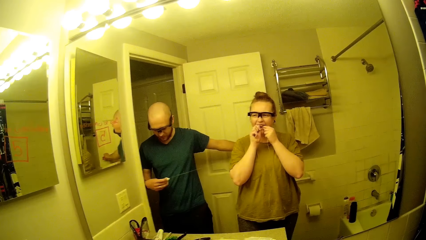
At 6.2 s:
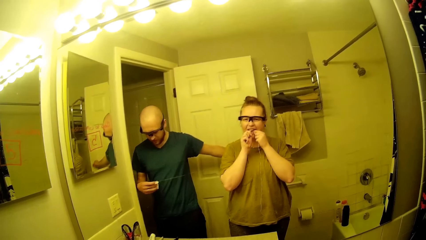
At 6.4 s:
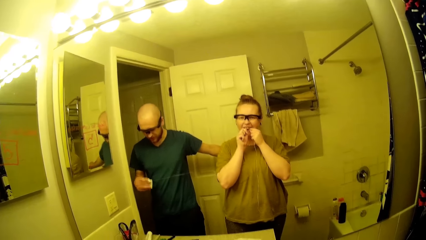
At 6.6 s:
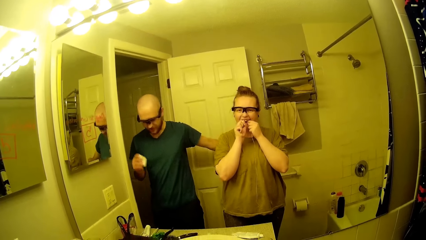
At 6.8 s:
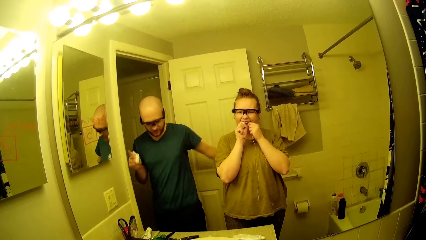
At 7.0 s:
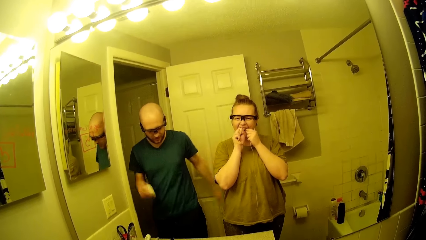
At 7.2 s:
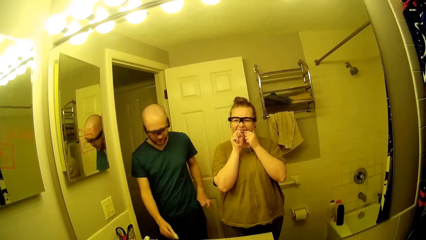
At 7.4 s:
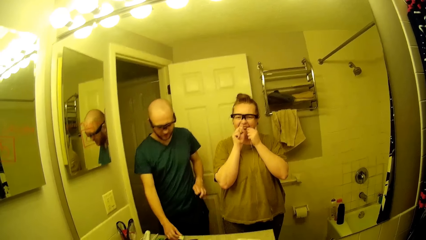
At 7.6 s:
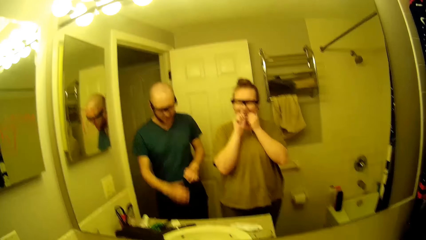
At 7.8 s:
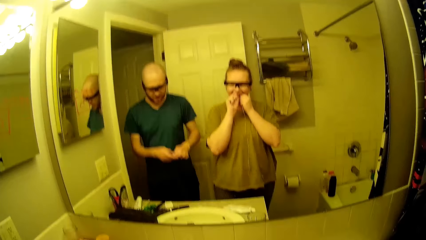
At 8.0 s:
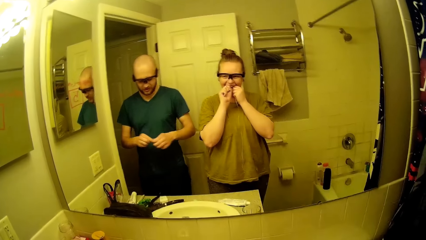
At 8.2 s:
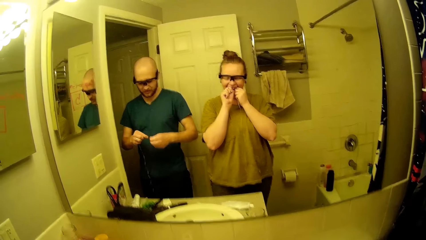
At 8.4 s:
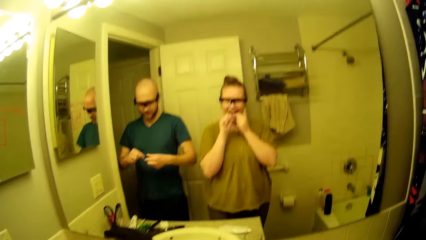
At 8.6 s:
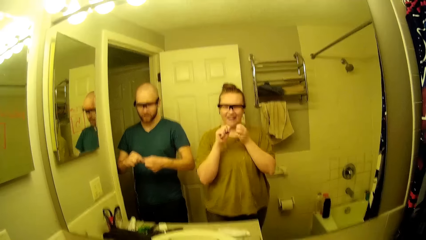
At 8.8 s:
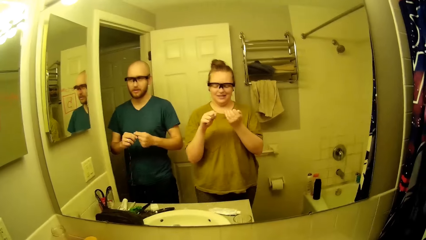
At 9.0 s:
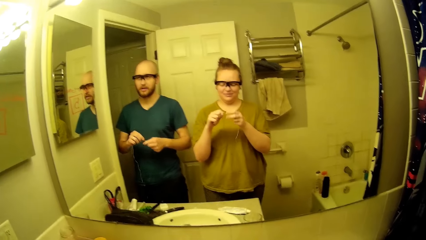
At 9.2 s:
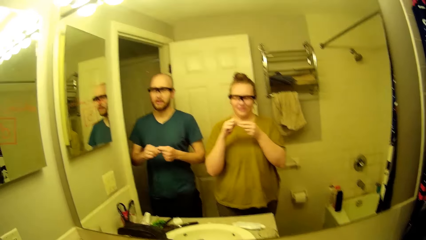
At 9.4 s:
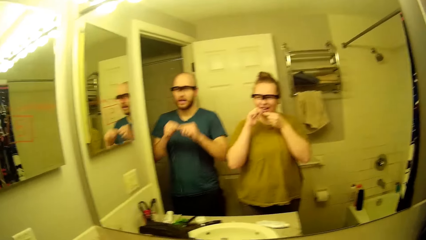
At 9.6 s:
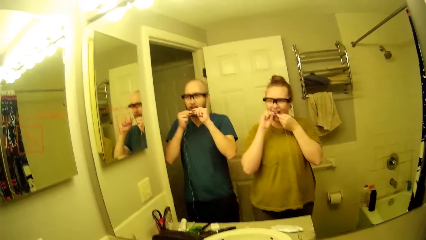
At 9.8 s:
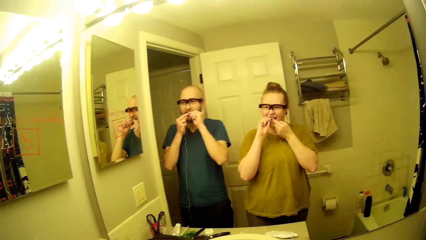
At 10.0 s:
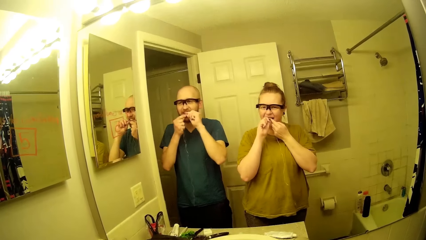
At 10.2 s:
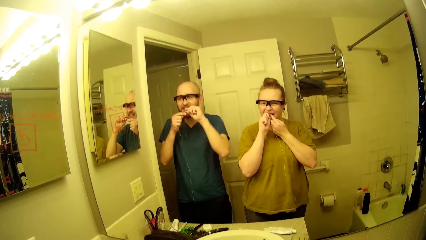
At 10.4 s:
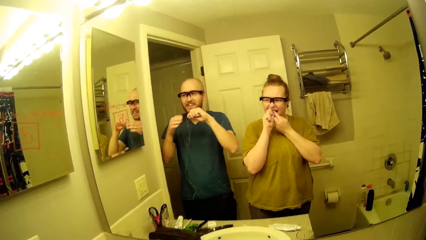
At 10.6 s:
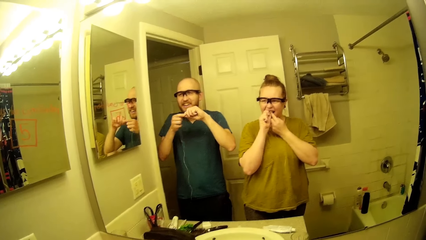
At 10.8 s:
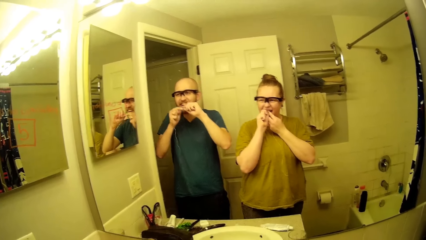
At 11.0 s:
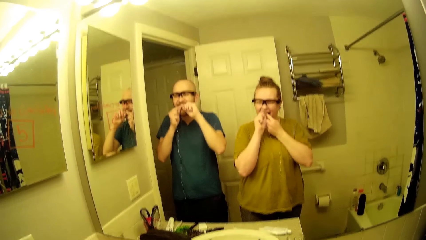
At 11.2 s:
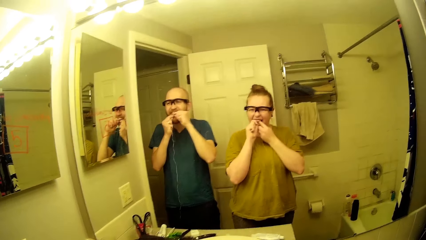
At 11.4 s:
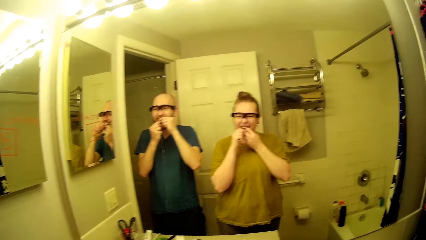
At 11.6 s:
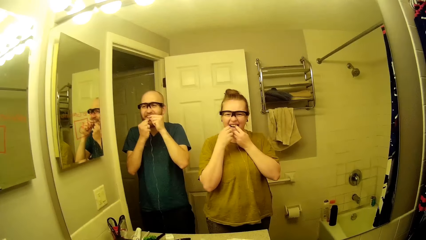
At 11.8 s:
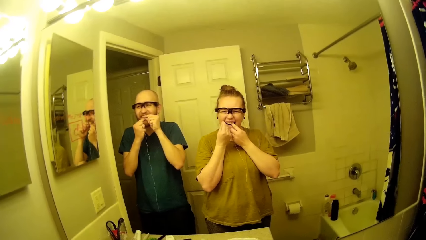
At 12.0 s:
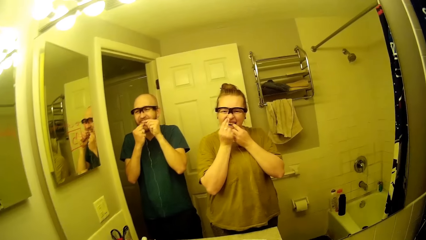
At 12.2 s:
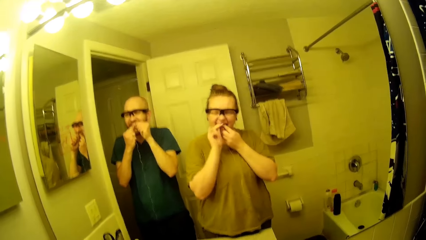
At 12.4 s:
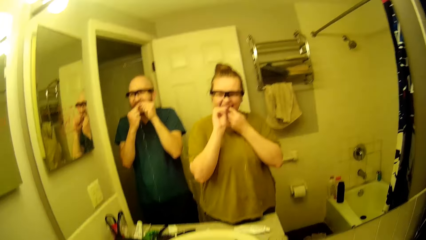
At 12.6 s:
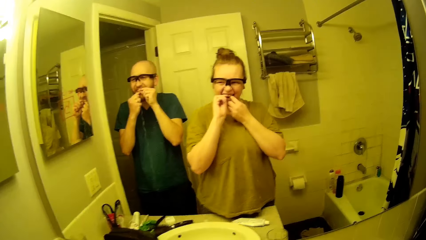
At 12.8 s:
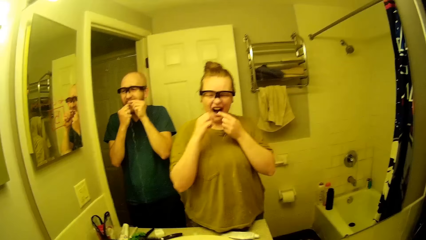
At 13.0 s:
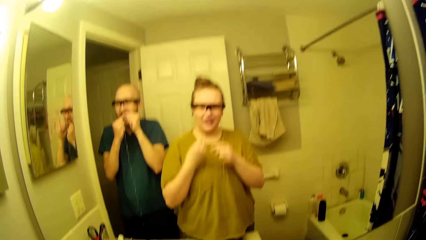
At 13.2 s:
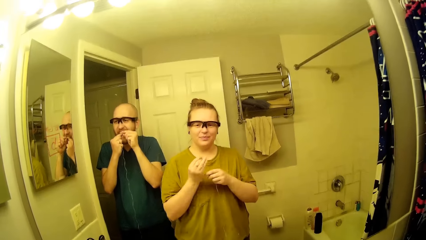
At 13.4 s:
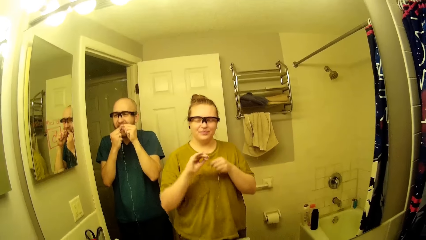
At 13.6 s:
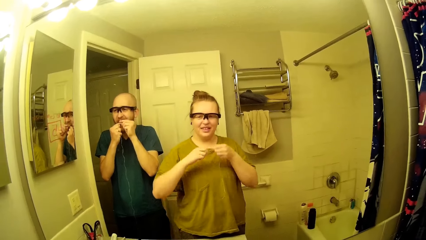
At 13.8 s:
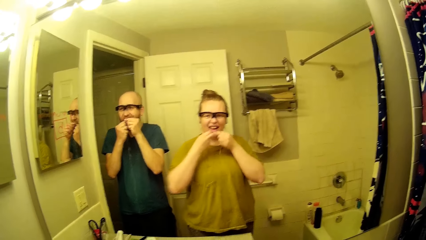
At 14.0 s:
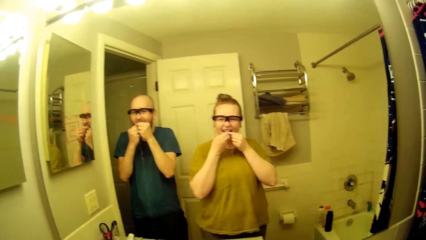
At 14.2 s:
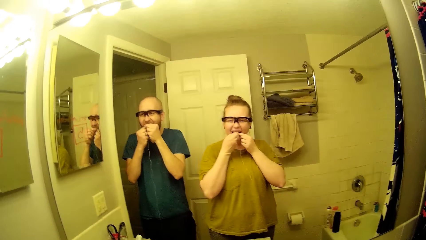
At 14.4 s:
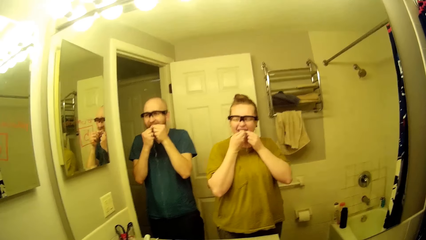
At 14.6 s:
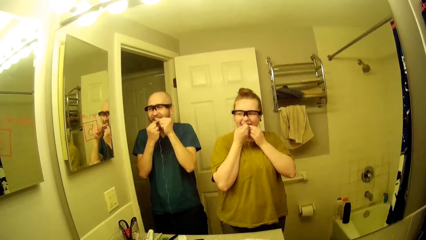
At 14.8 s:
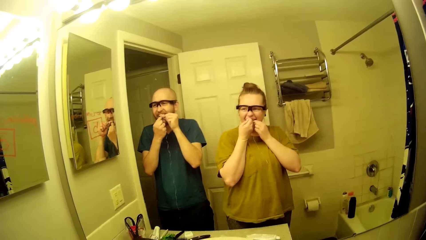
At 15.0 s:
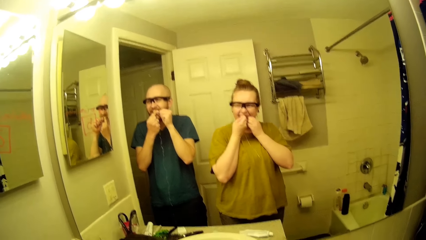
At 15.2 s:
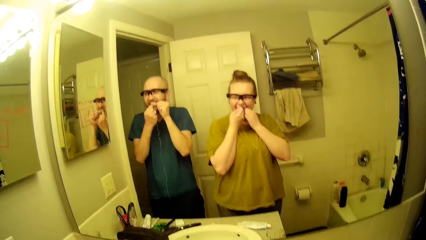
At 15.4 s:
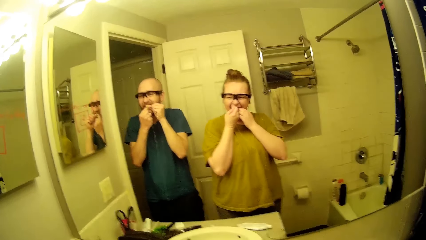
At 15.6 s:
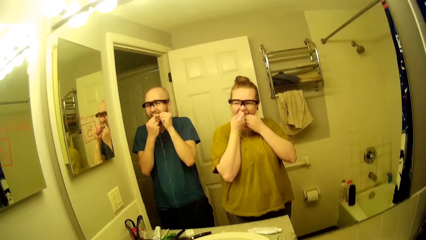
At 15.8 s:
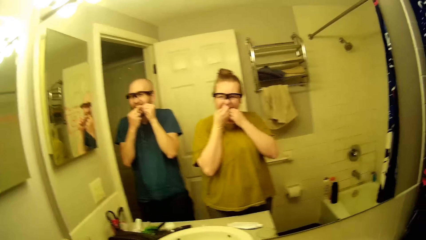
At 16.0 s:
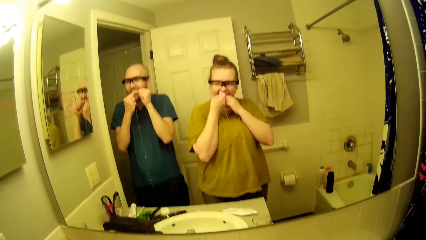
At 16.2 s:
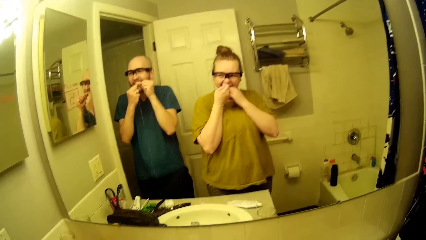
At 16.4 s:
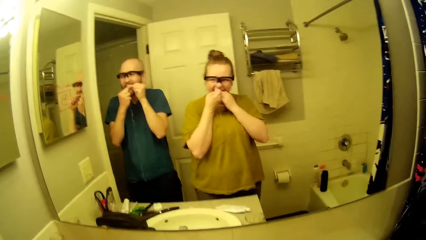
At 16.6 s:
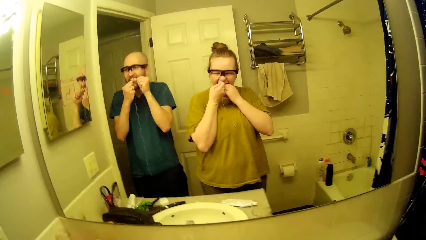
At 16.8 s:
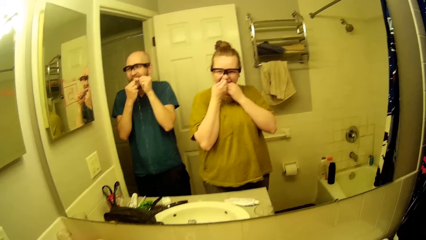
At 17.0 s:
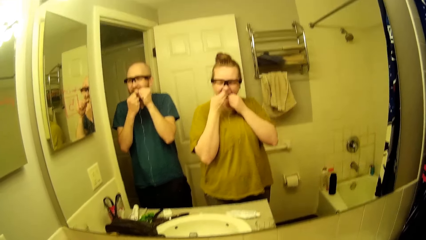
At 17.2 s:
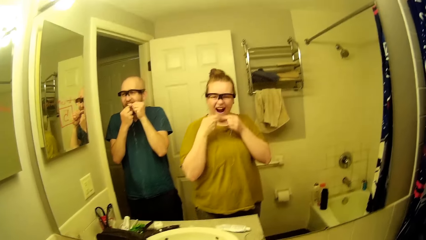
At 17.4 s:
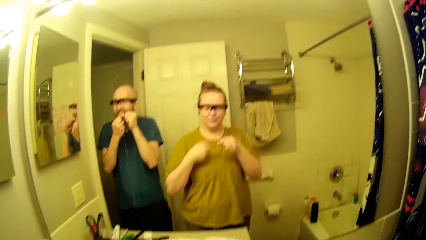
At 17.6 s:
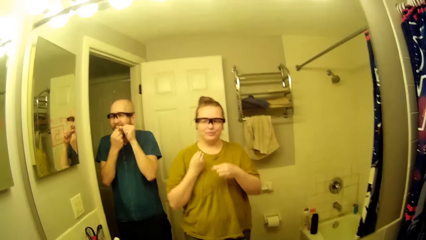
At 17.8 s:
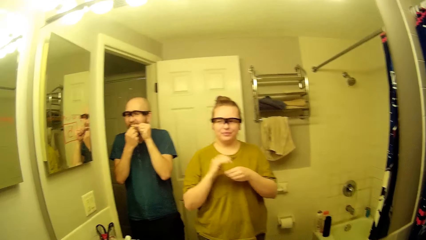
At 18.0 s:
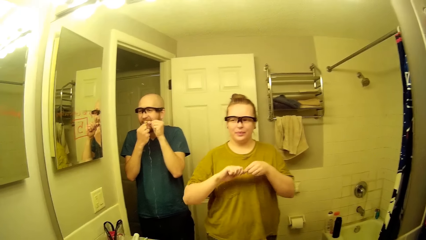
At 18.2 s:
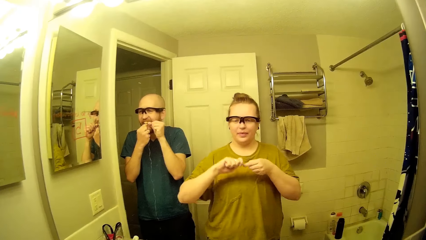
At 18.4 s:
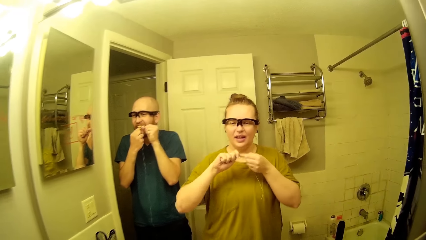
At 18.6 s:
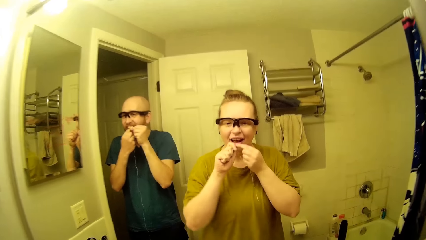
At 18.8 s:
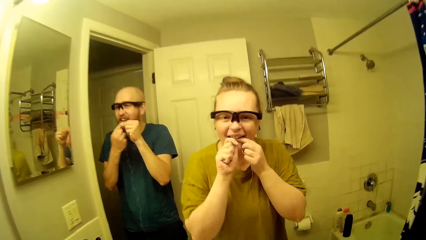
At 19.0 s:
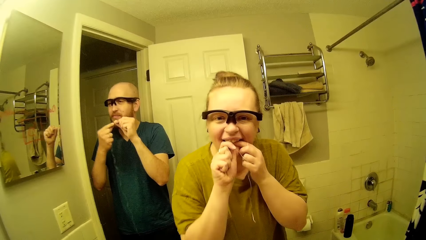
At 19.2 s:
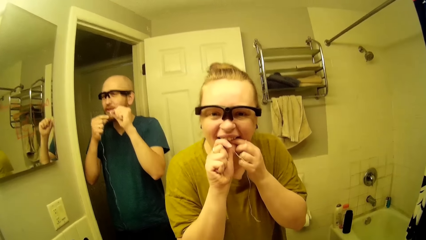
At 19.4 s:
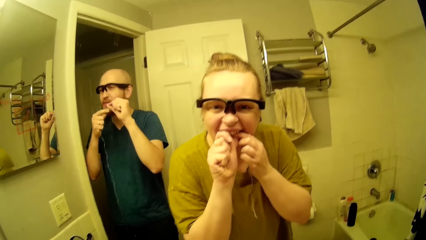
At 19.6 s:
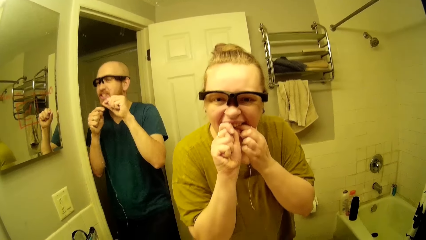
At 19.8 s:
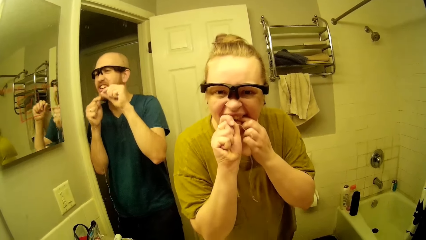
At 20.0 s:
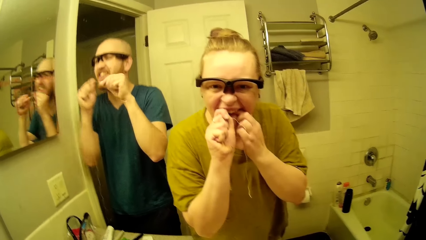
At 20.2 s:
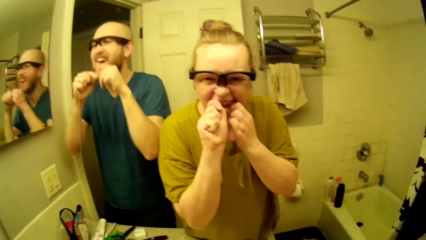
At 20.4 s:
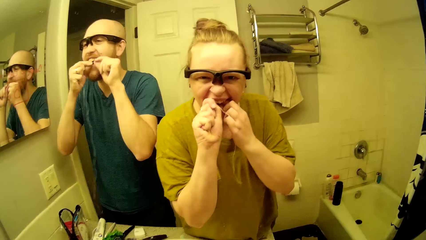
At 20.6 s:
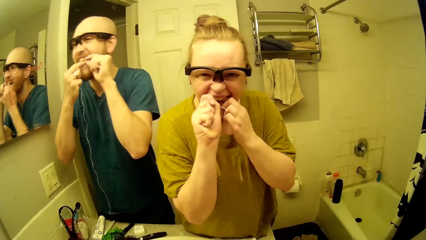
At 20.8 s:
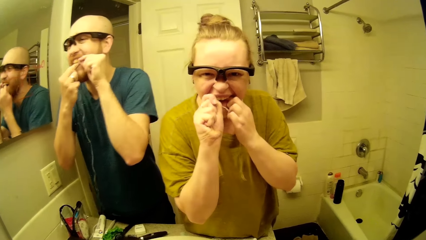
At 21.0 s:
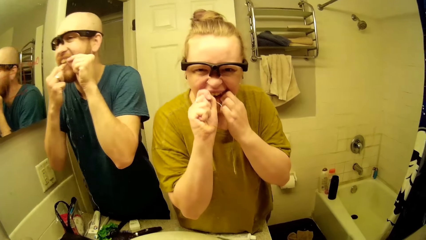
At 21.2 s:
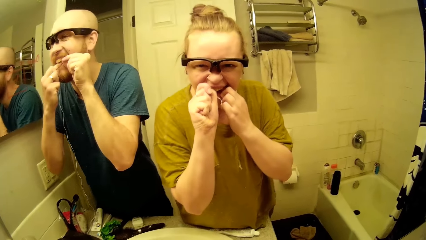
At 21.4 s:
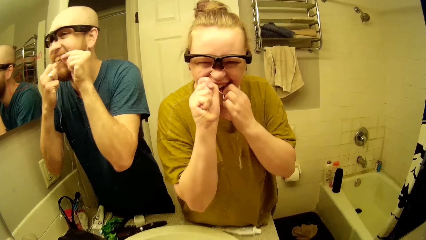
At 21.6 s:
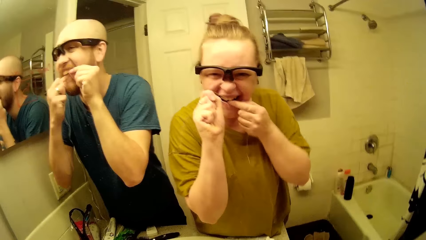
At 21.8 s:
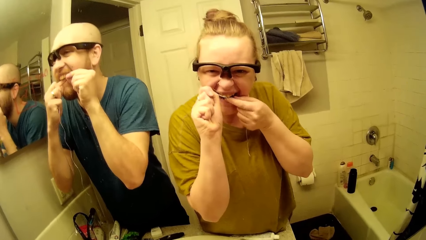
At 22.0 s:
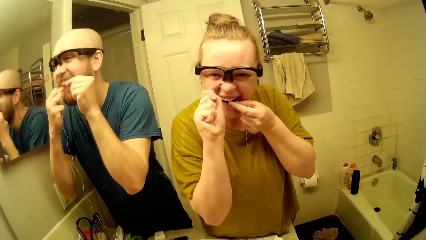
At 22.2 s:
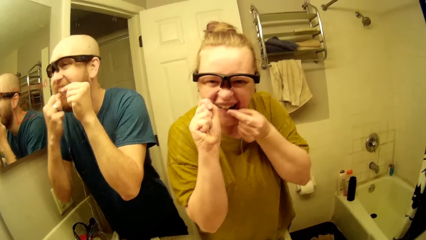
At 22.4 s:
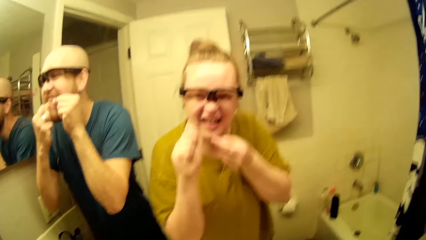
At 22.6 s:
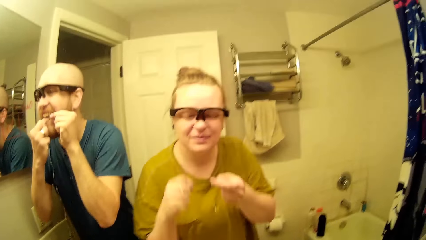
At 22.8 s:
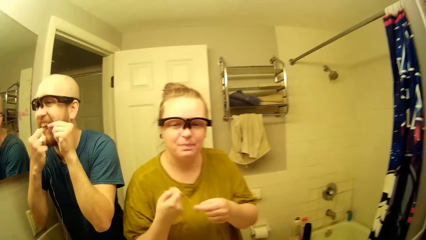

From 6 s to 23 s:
A man places the box on the counter. The camera wearer drops the floss pack in her left hand on the bathroom basin. She adjusts the string floss with her hands. The man fixes the string floss from the floss pack in his mouth with his hands. The camera wearer uses the string floss from the floss pack to clean her teeth with the man. The man uses the string floss from the floss pack to clean his teeth. The camera wearer twists the string floss in her right hand. She rolls the string floss from the floss pack in her right hand. She flosses her teeth with the string floss in her hands. She twists the string floss in her right hand. She flosses her teeth with the string floss in her hands.
